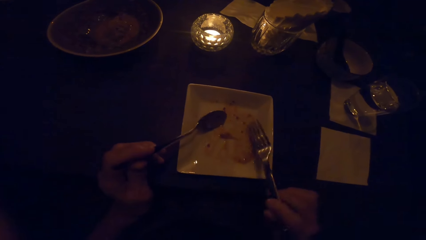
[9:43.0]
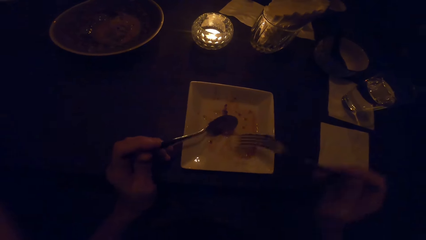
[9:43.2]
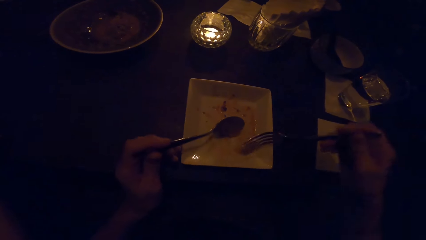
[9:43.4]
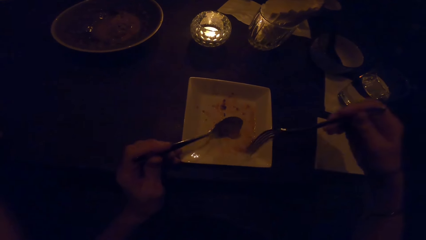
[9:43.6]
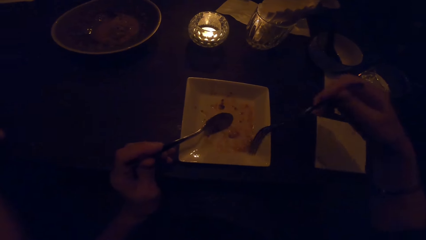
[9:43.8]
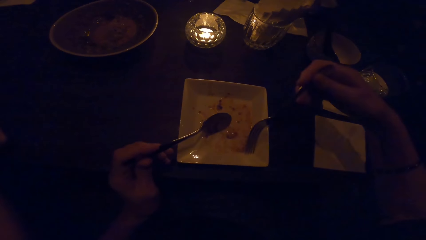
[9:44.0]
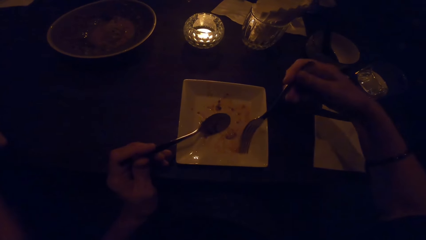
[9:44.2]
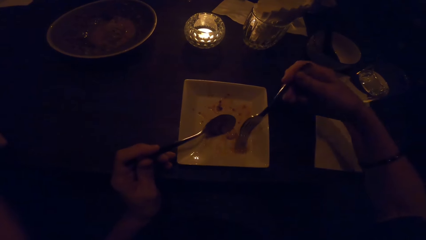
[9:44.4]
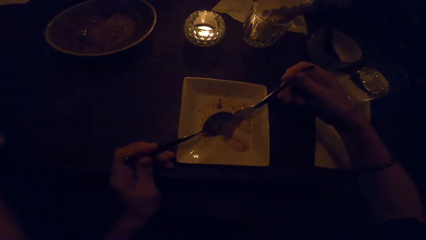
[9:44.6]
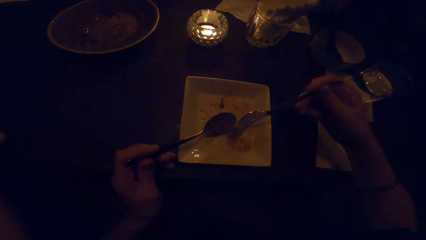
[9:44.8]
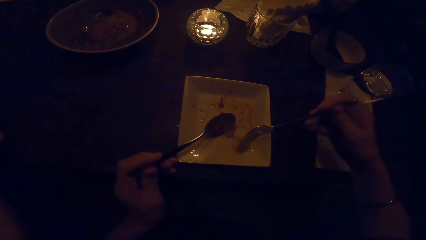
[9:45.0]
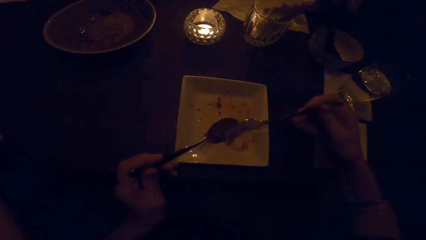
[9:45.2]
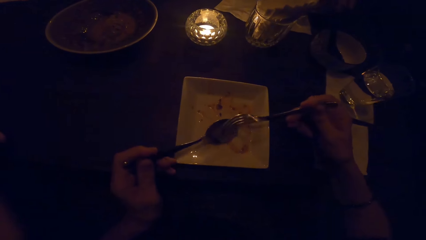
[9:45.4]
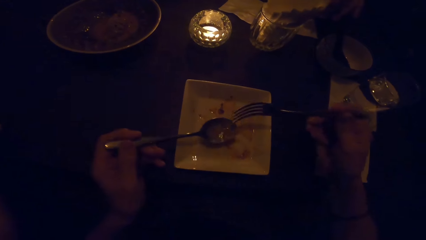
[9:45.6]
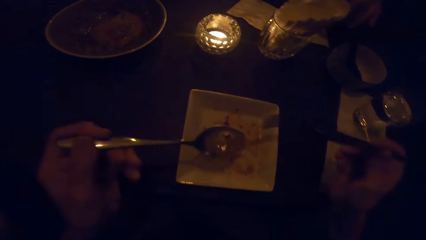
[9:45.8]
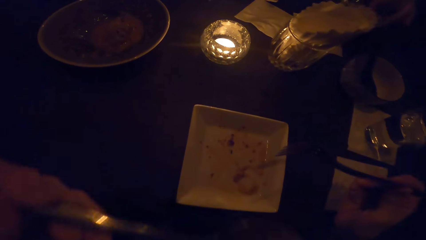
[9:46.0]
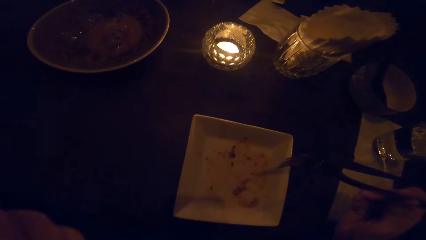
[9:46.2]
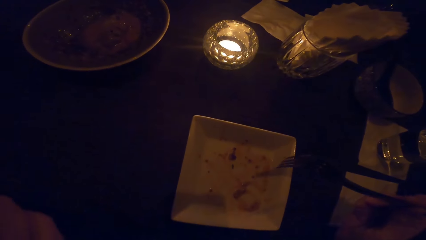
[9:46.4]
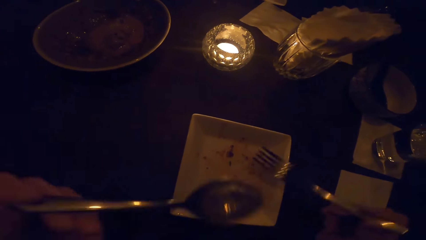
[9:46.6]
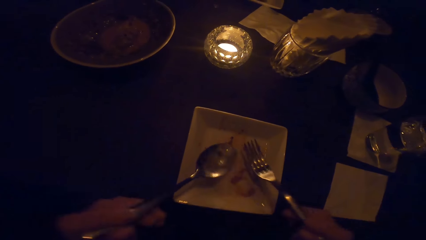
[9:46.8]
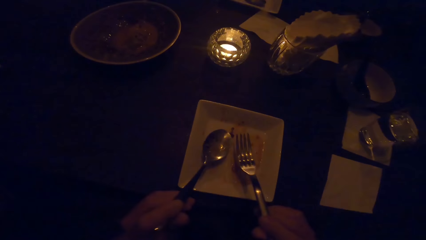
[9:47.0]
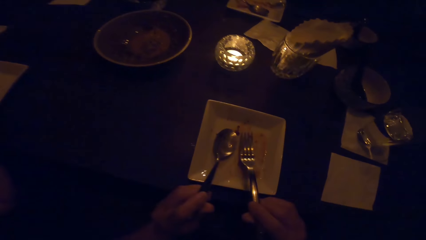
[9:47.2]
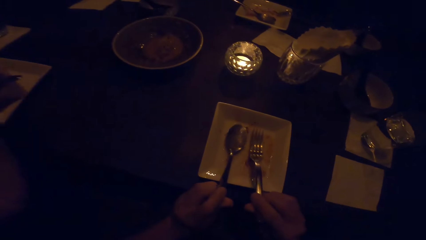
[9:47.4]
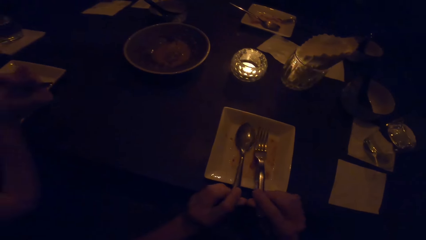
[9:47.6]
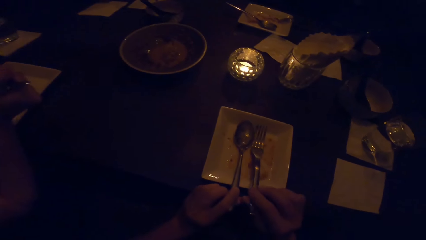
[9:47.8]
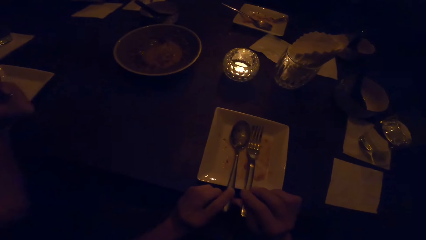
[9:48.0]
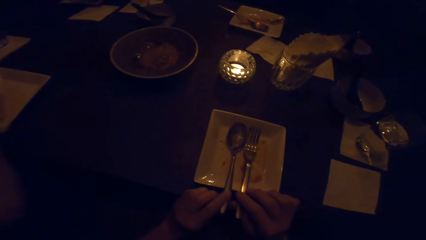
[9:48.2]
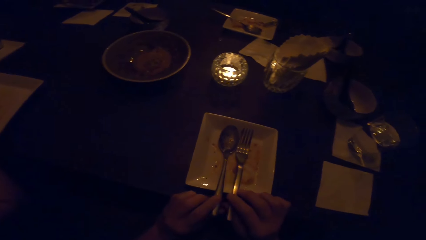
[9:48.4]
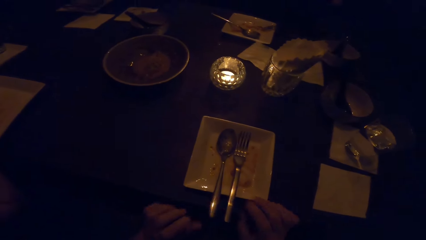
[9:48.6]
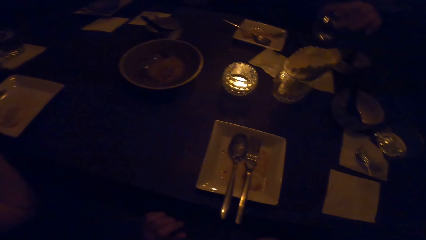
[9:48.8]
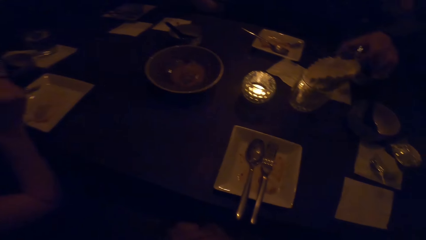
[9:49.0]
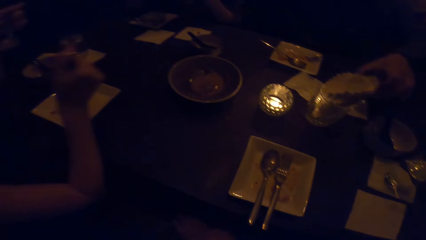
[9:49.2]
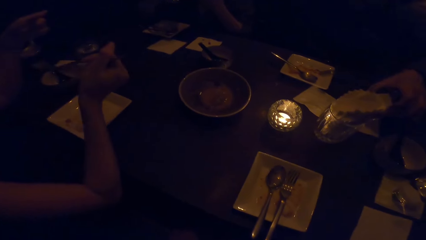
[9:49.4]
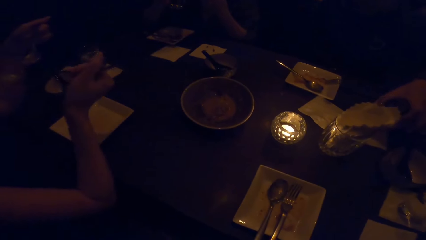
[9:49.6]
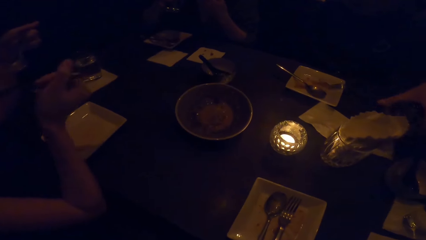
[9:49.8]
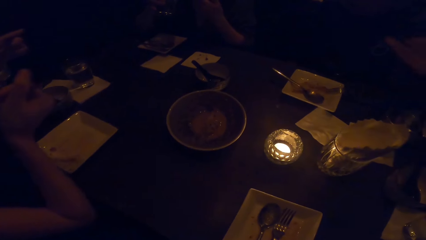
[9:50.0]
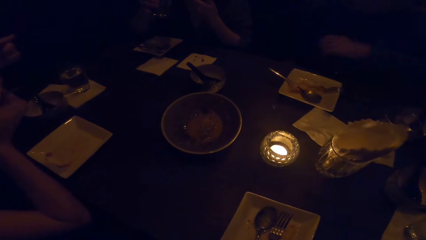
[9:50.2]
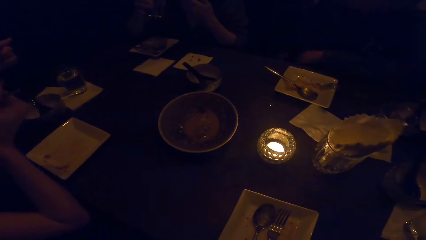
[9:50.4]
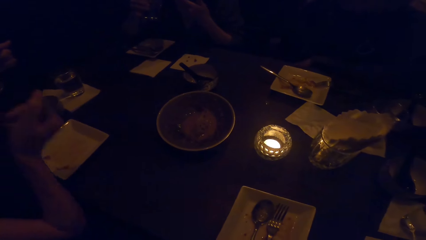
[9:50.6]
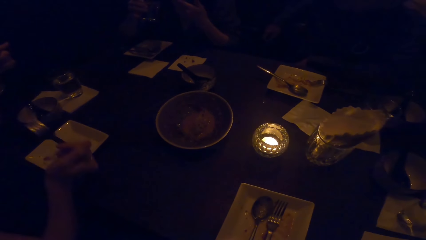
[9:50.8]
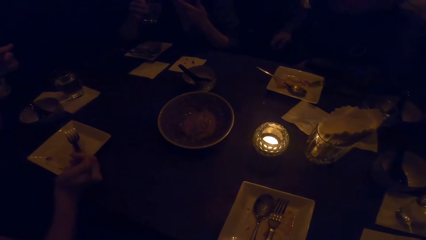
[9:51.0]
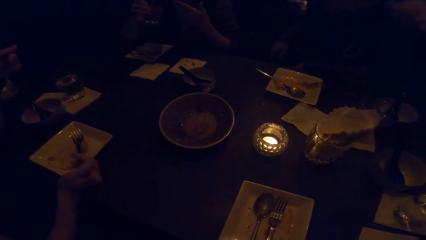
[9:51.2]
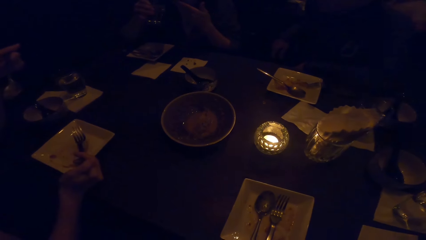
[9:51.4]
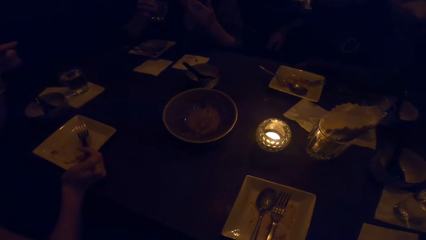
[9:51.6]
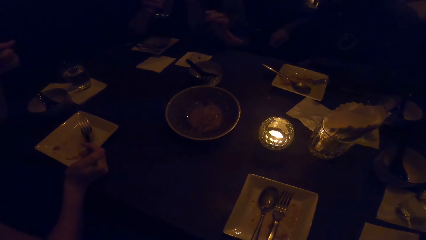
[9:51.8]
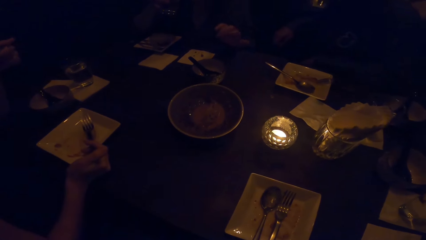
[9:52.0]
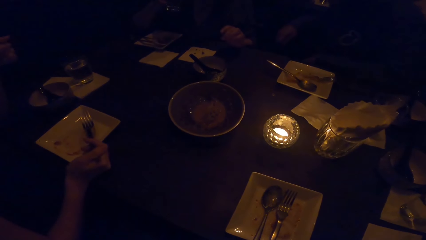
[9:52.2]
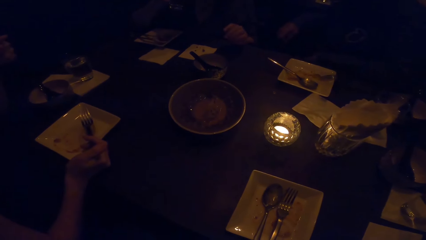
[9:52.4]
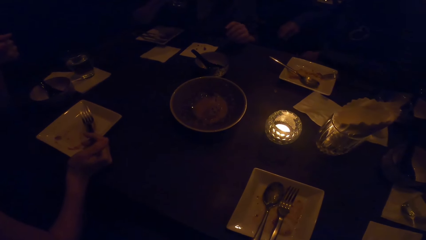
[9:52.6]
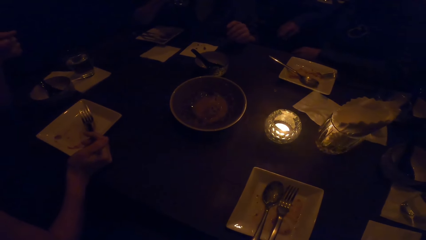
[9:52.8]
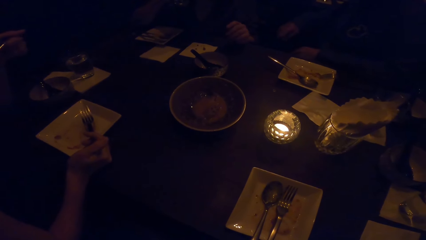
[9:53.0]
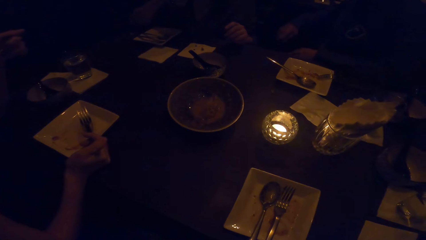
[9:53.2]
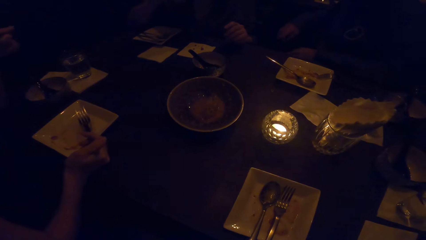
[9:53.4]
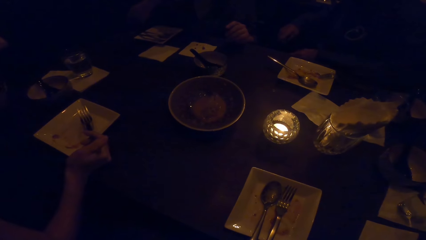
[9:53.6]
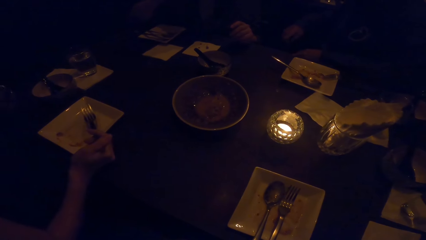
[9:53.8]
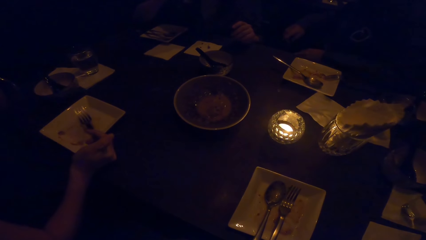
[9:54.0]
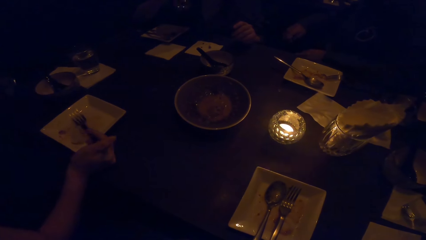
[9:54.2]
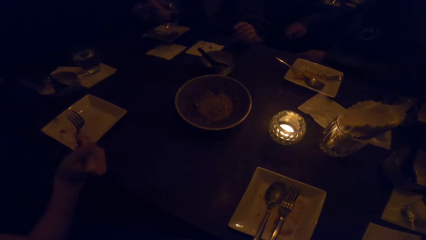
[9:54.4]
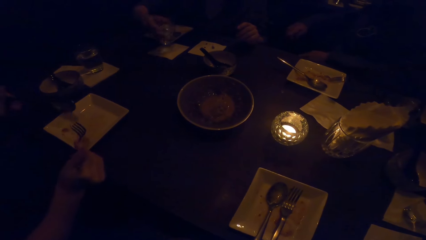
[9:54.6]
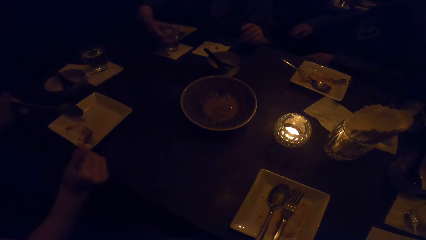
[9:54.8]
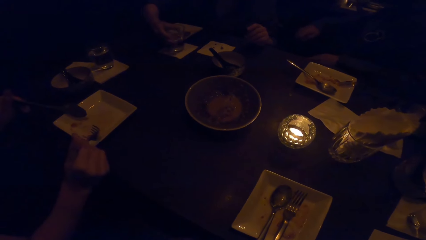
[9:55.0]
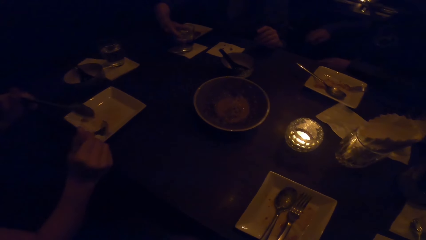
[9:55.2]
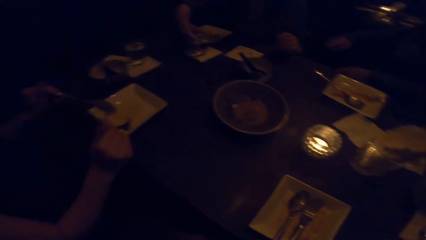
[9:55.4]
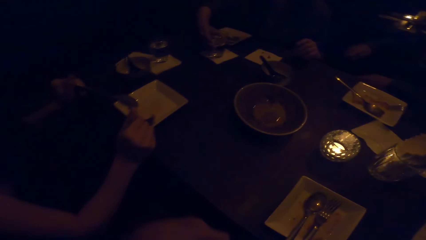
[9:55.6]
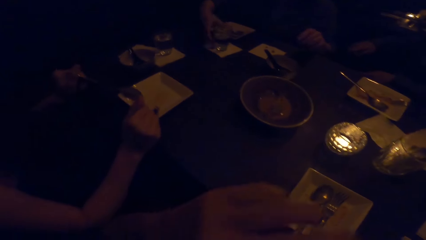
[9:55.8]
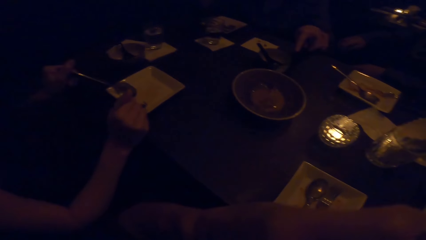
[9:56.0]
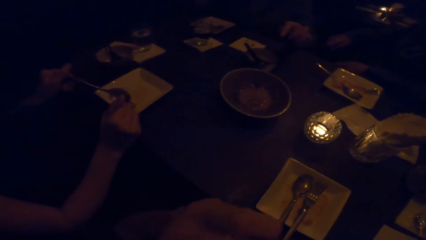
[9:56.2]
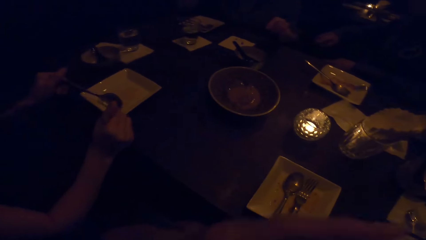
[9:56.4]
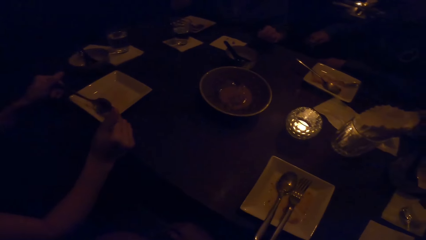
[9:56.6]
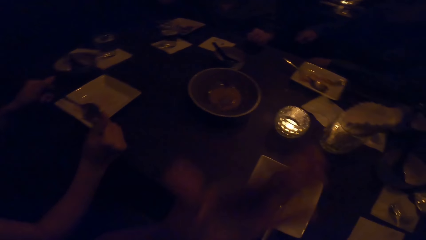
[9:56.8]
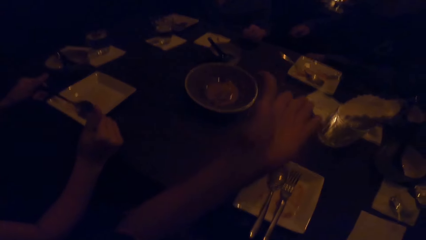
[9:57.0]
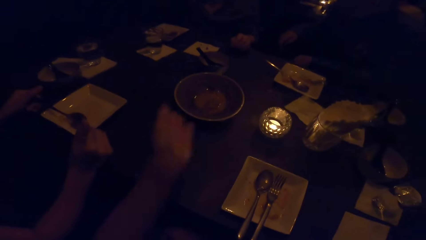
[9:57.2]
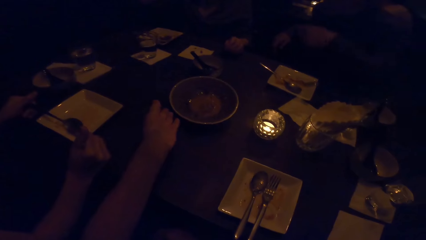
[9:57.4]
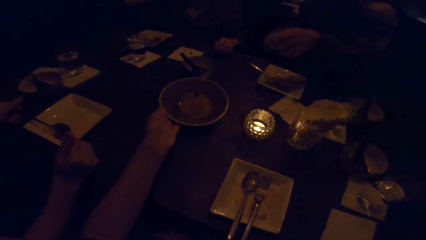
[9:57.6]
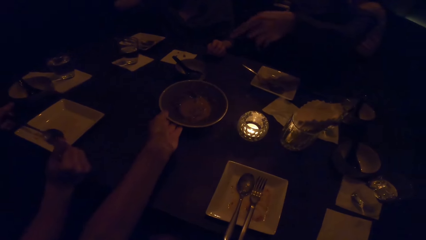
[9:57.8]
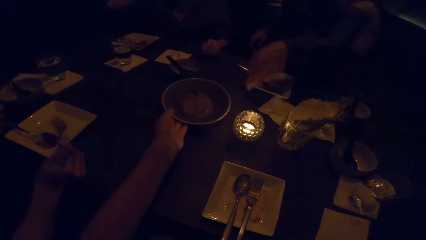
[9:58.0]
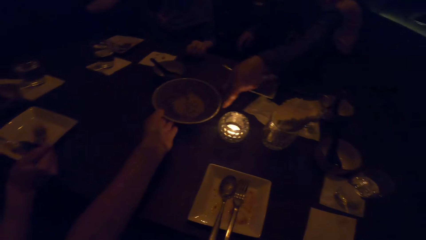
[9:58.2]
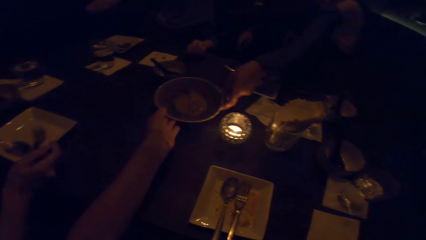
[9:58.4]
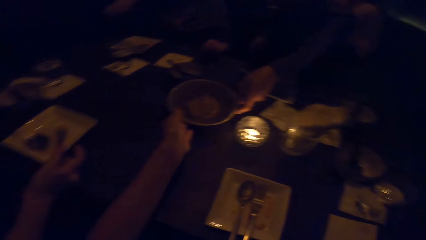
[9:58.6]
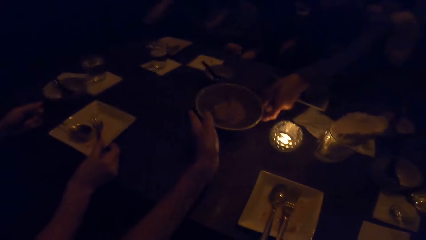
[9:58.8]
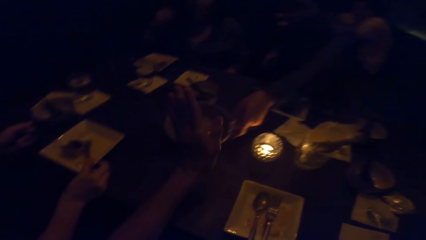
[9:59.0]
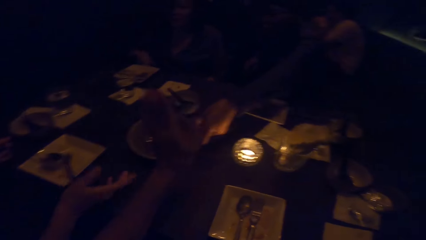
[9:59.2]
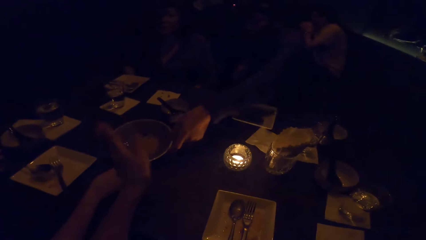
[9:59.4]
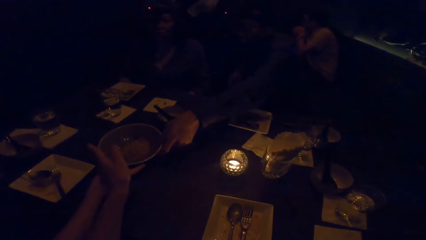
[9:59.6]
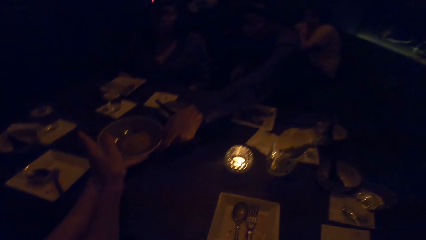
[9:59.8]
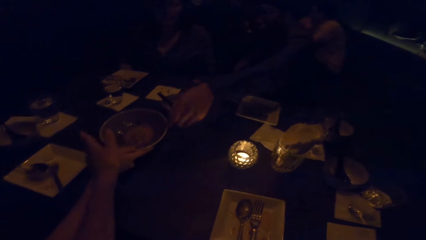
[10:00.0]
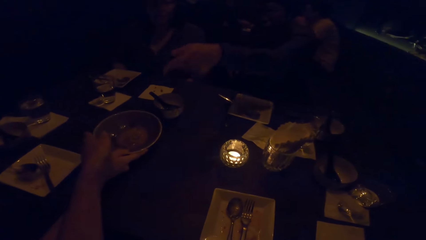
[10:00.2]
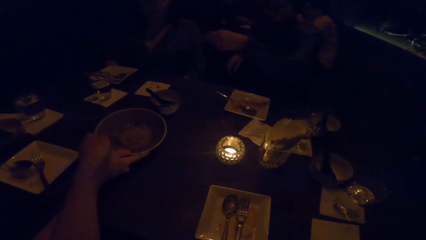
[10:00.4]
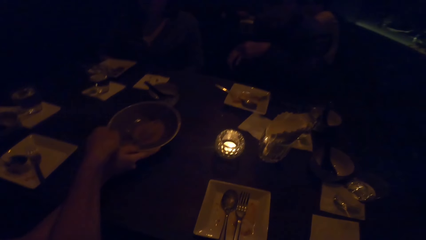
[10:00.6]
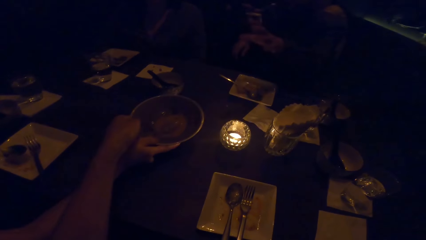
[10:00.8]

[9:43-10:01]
The camera wearer collects food together in a plate. They collect soup with a spoon and lift the spoon towards the mouth. A person lifts. The camera wearer places the spoon and a fork on the bowl. They look at the table. Another person collects food together on the plate. The camera wearer pushes the bowl with the left hand. The first person pushes back the plate.
